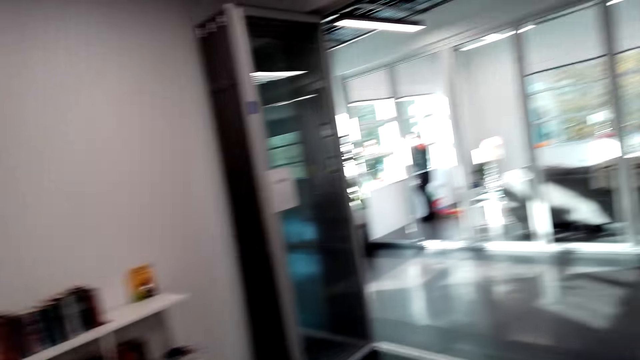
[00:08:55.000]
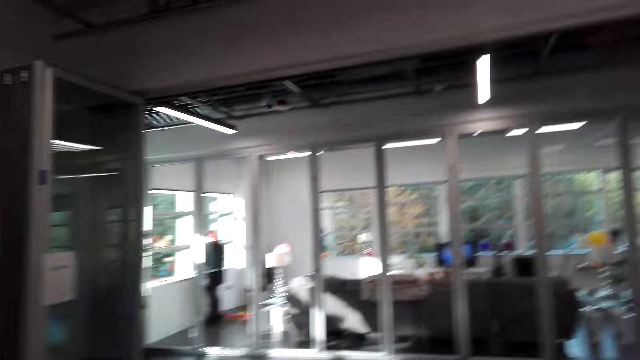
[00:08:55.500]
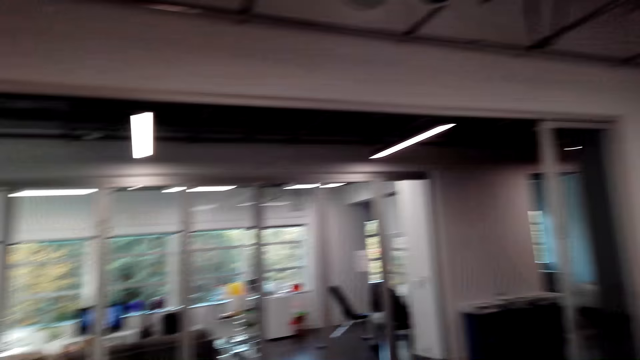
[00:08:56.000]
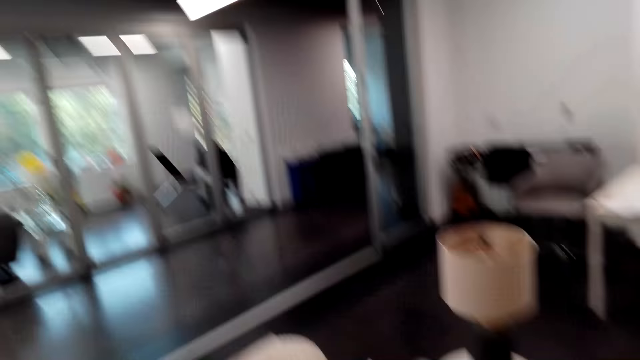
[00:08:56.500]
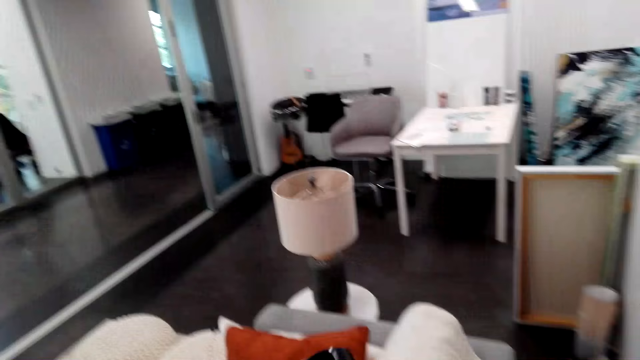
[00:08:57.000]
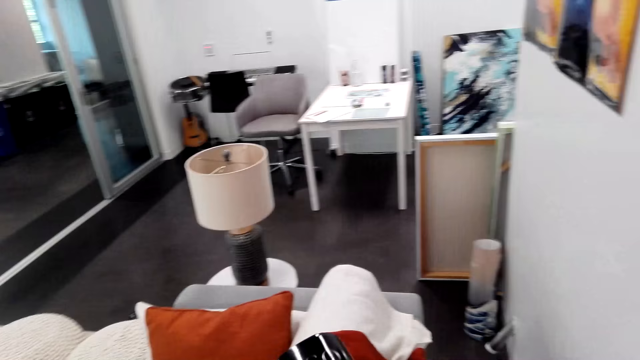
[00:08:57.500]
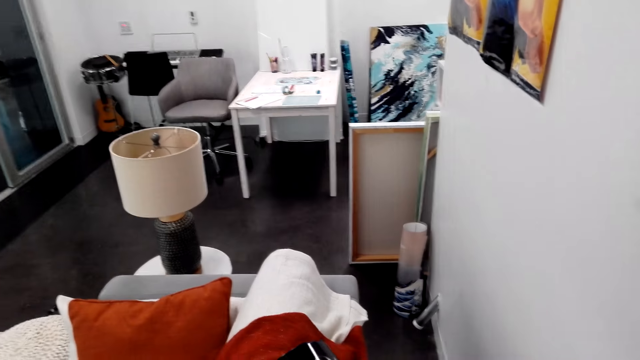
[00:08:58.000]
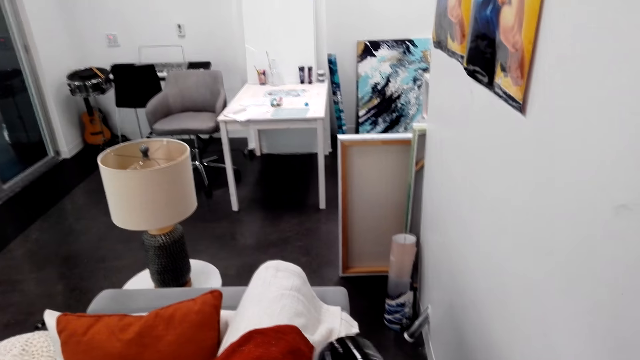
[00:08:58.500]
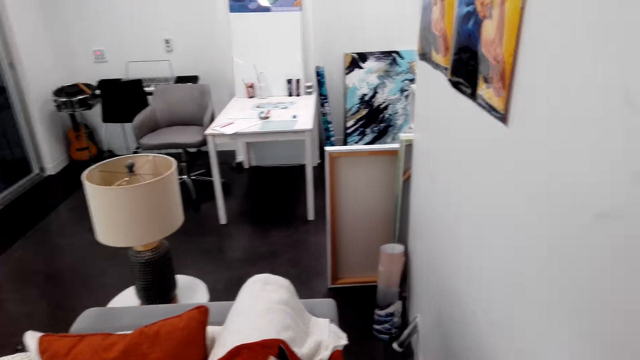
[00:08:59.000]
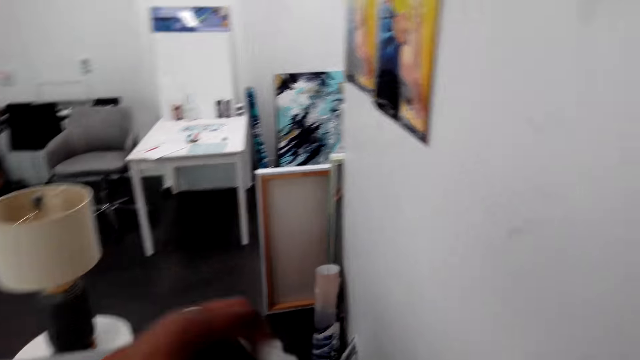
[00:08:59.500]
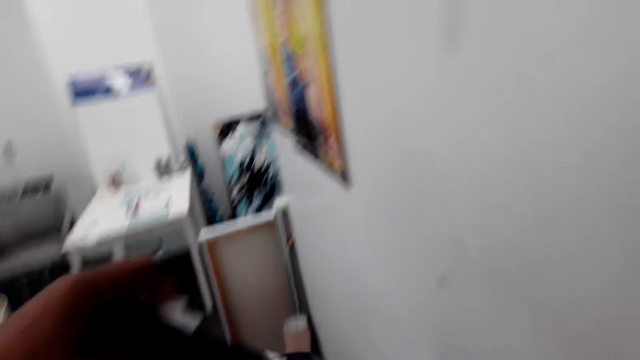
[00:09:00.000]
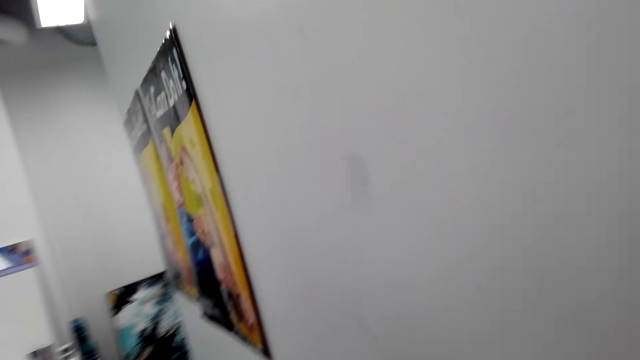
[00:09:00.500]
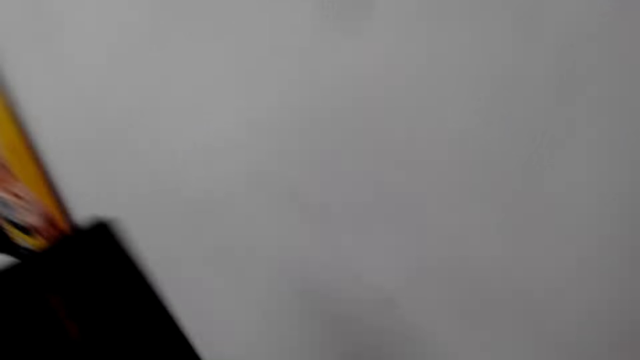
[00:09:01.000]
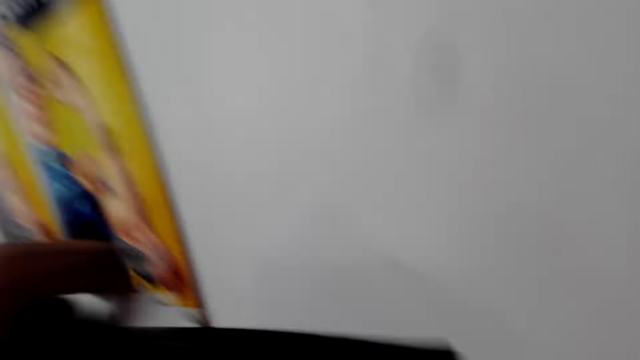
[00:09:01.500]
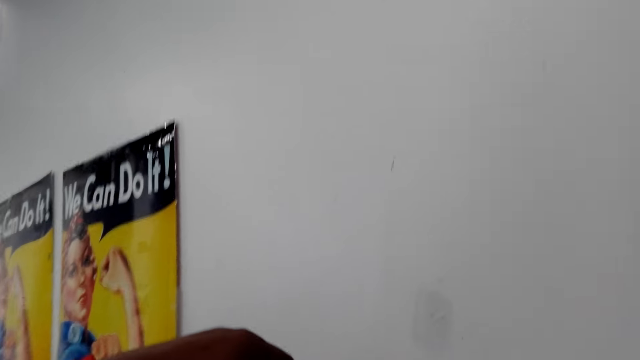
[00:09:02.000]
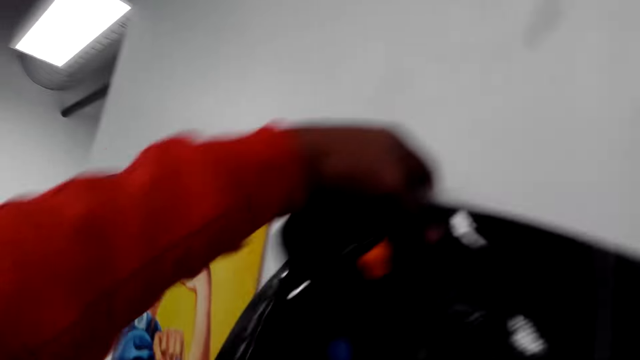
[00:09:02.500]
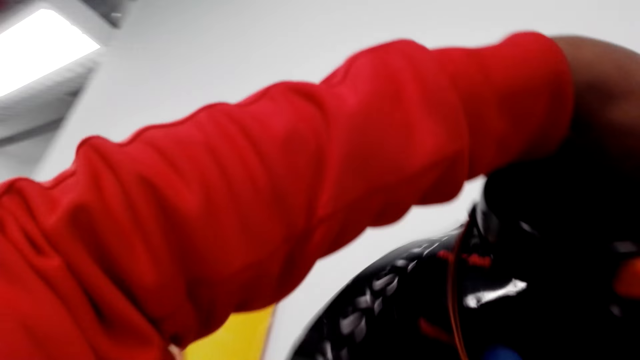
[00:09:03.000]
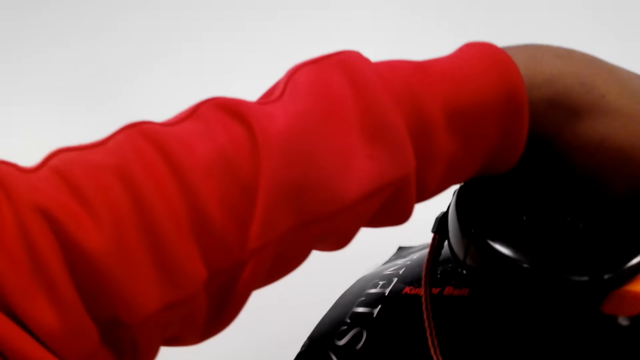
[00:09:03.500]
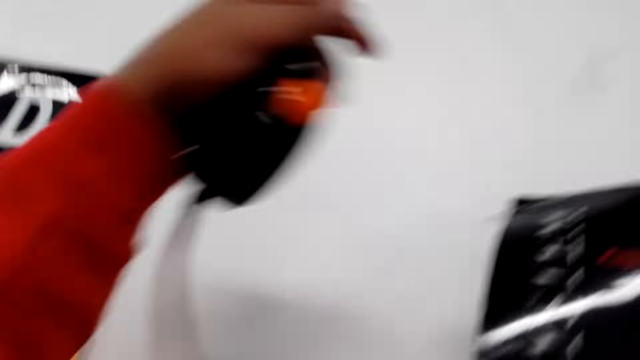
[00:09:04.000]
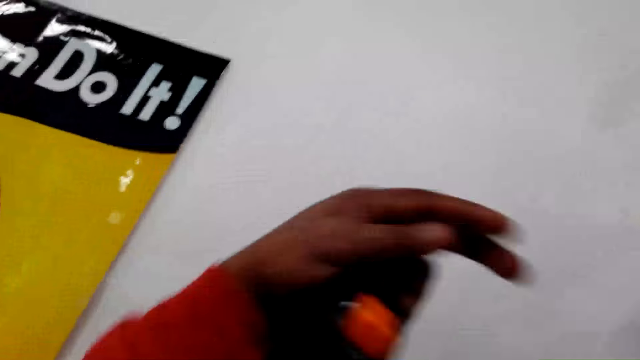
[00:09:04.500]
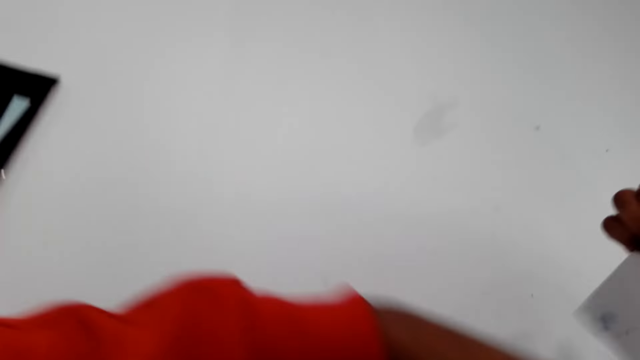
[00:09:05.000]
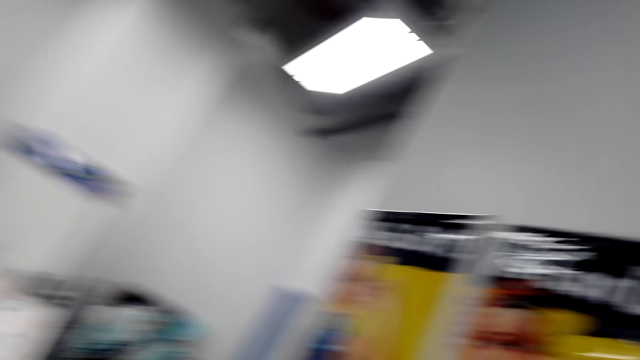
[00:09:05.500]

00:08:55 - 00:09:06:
The camera wearer walks around the house. They pick up the picture. They walk around the house. They move up the picture to the wall.

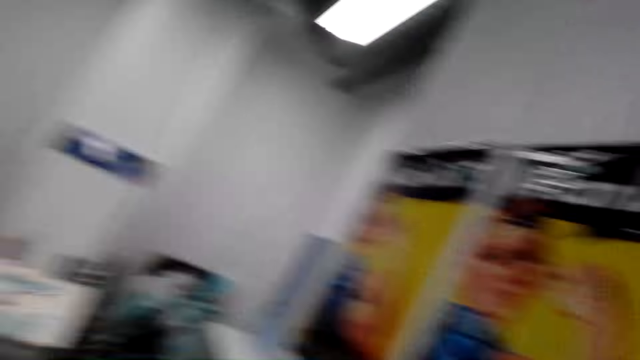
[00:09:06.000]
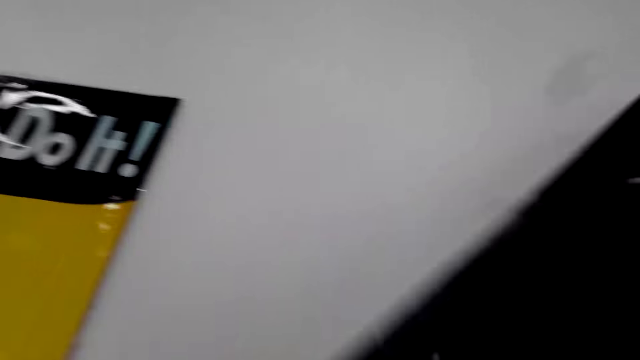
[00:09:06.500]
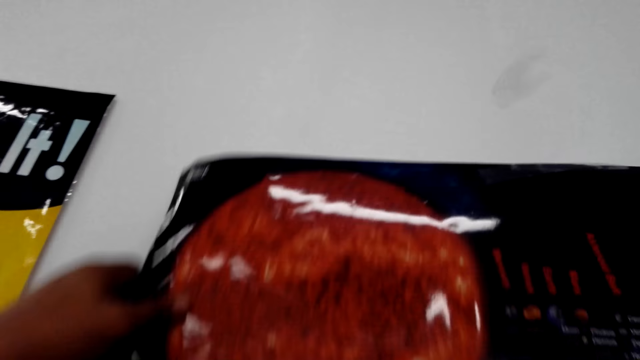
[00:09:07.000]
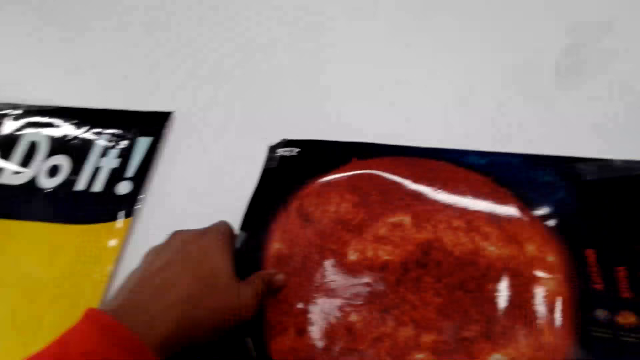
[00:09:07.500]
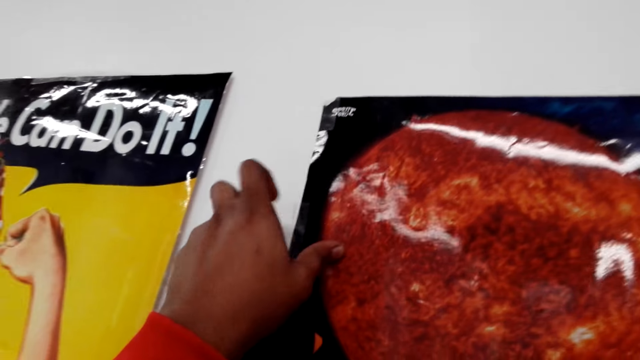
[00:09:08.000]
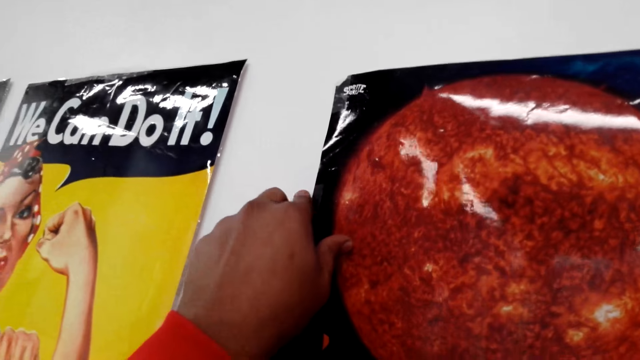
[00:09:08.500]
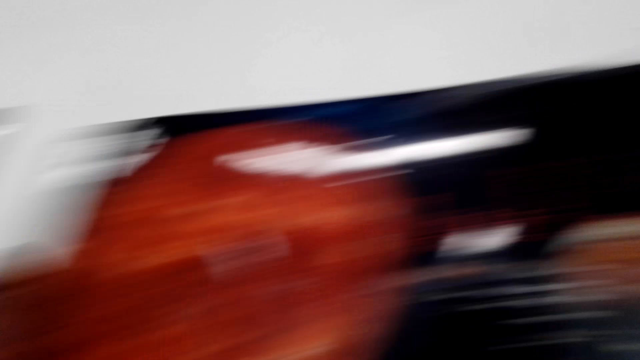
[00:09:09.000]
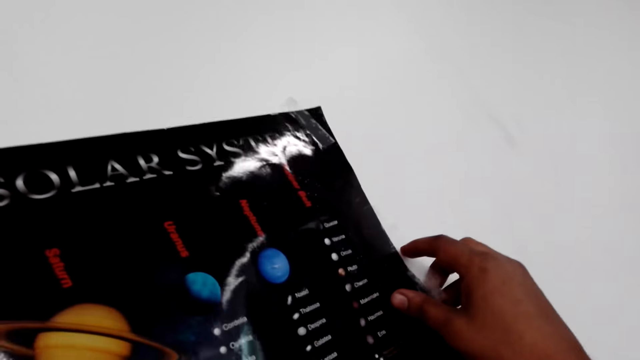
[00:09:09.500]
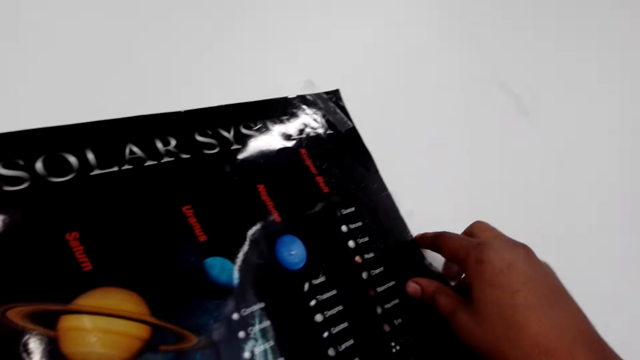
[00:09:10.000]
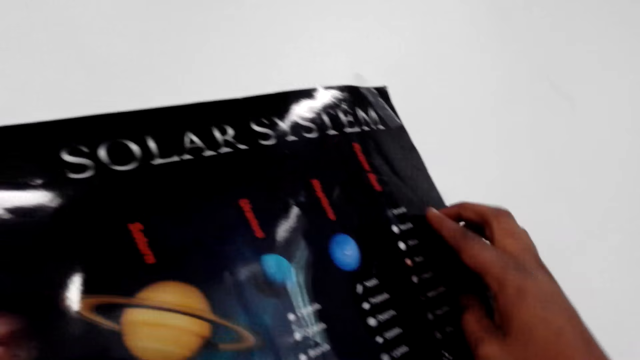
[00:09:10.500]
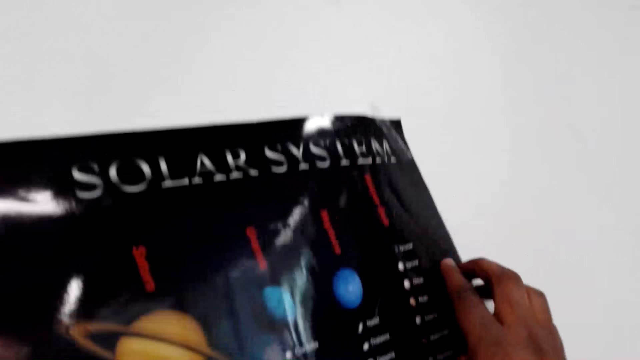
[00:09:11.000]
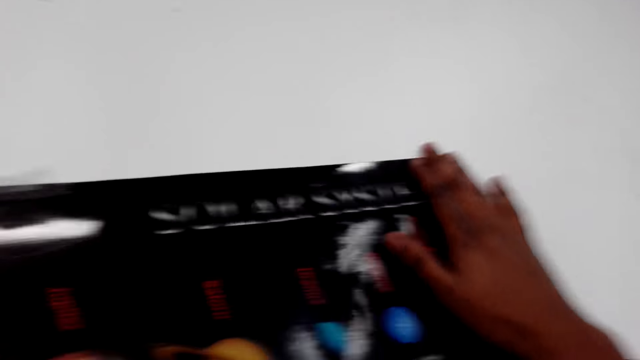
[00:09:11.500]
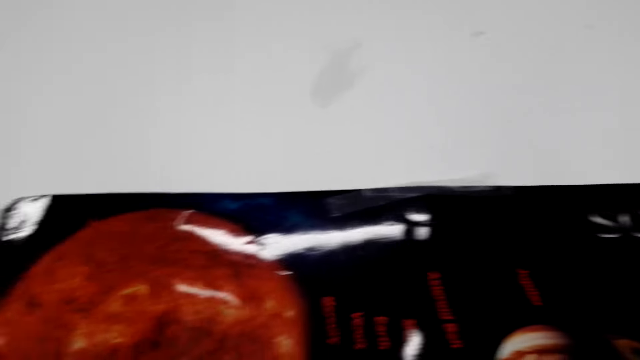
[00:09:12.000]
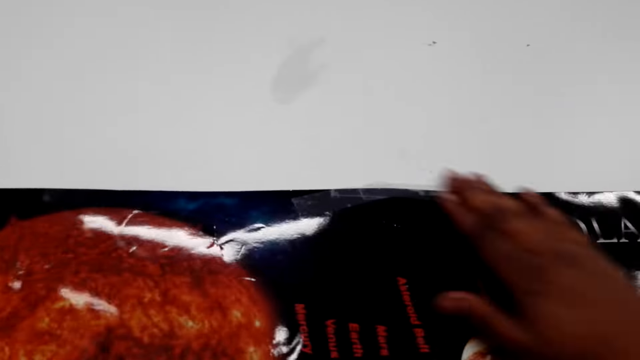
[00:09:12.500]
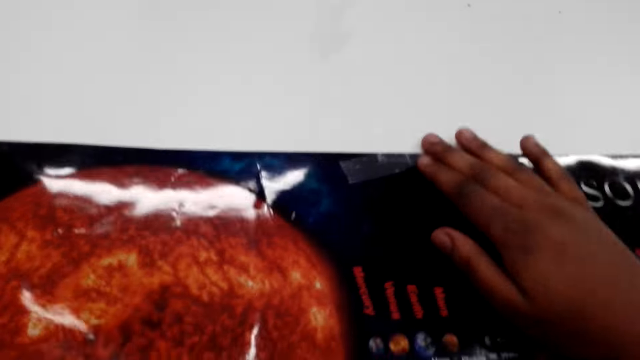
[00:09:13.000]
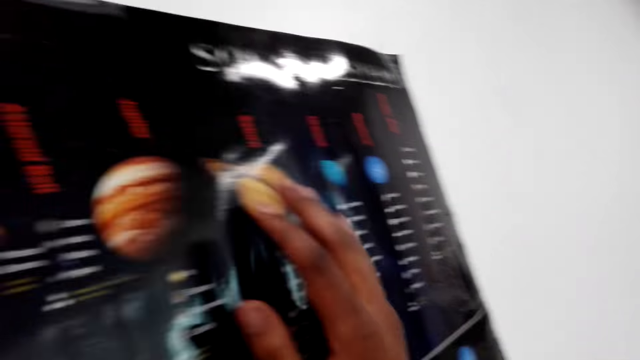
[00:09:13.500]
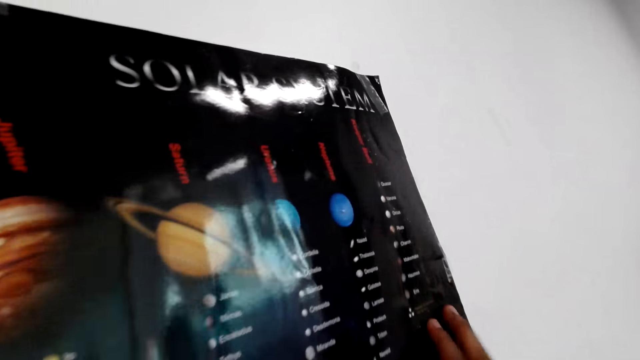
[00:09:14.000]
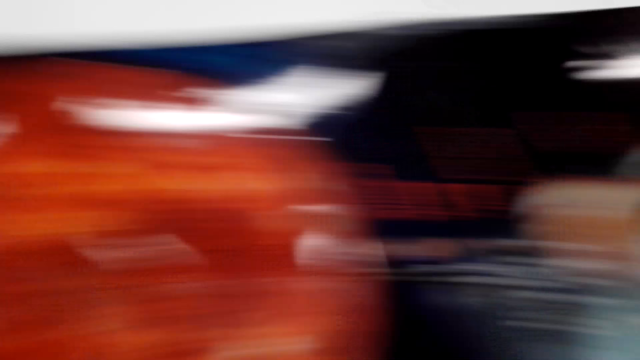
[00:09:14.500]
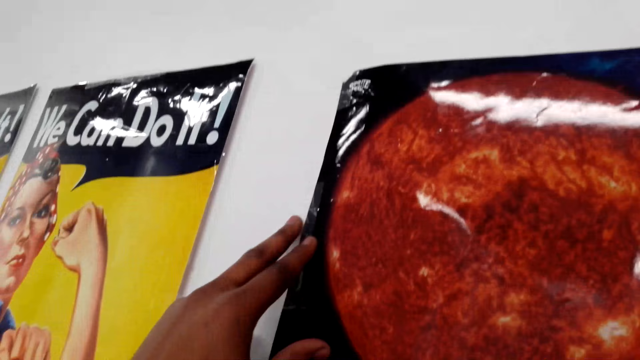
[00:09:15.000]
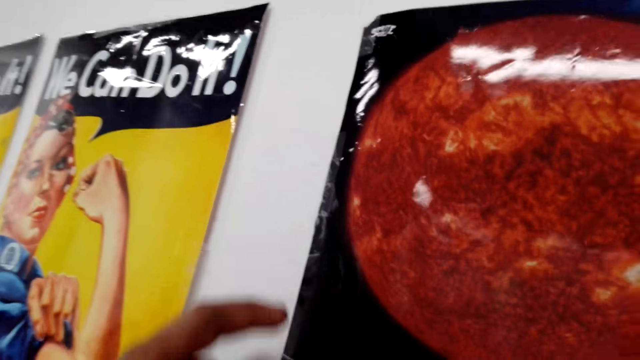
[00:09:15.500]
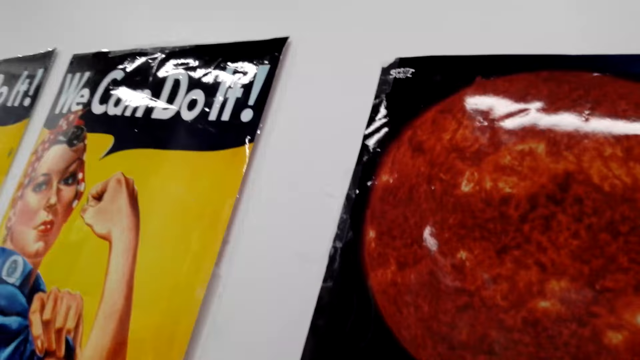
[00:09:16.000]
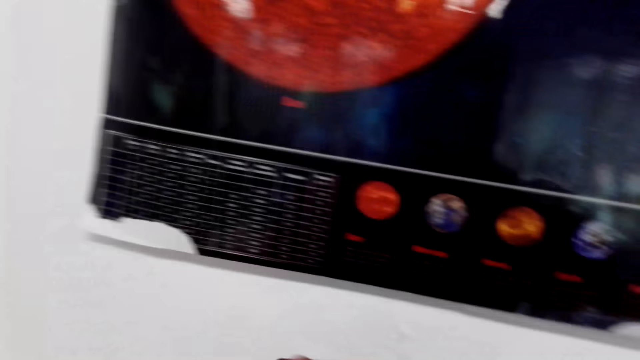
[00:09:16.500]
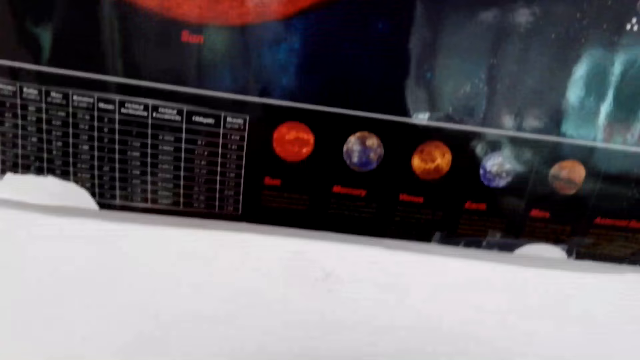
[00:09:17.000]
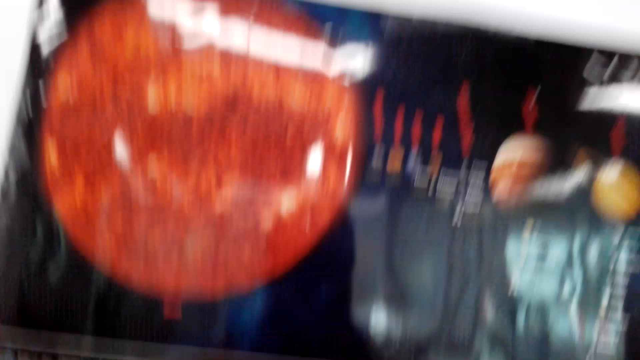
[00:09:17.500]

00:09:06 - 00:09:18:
The camera wearer sticks the picture on the wall.
